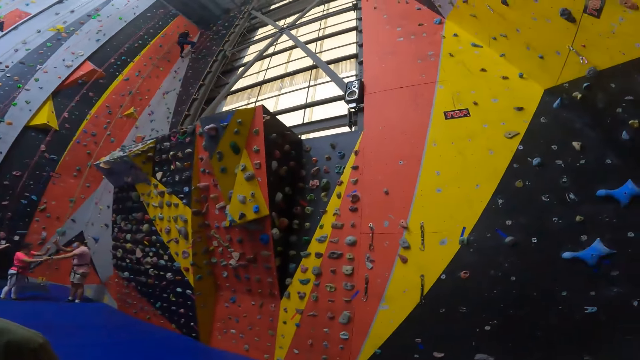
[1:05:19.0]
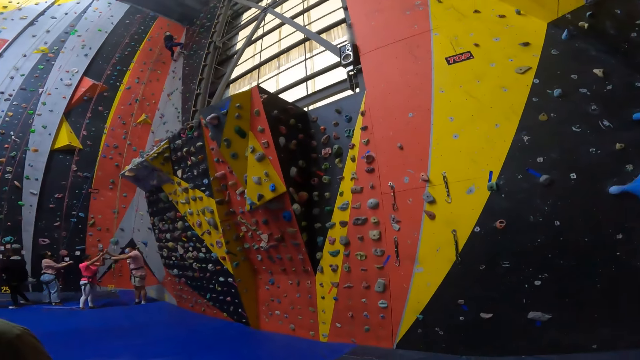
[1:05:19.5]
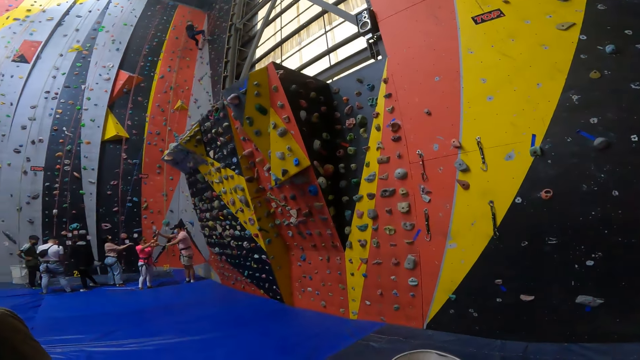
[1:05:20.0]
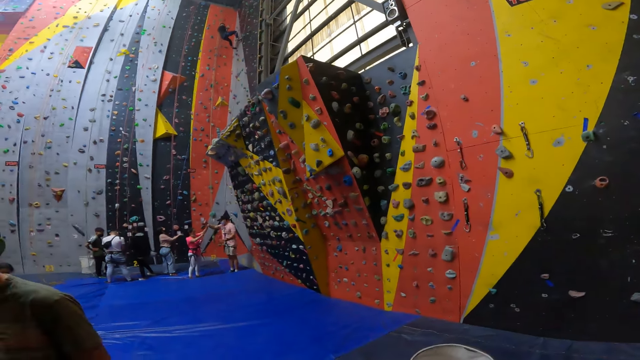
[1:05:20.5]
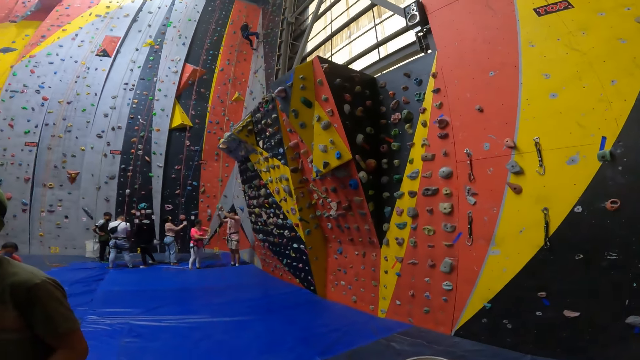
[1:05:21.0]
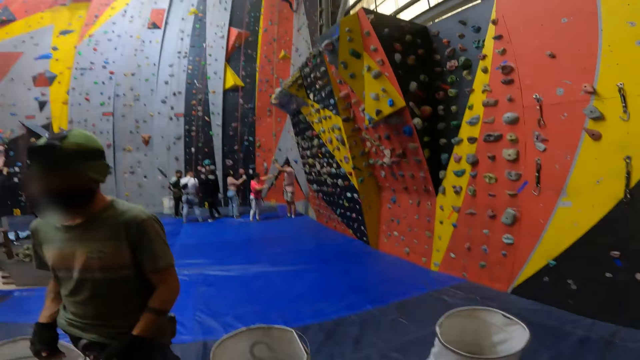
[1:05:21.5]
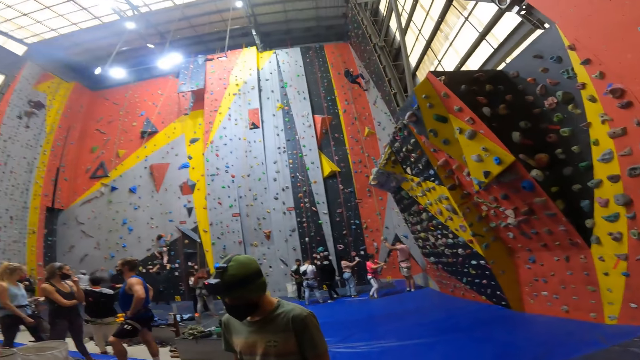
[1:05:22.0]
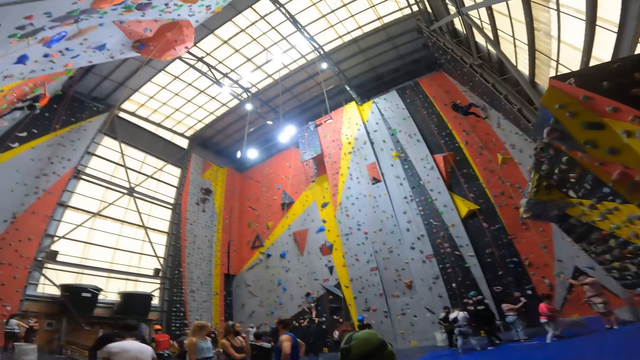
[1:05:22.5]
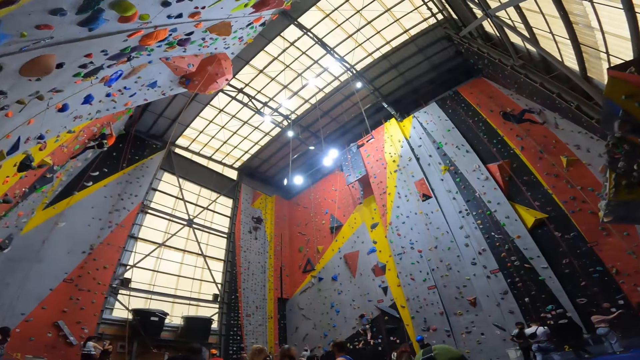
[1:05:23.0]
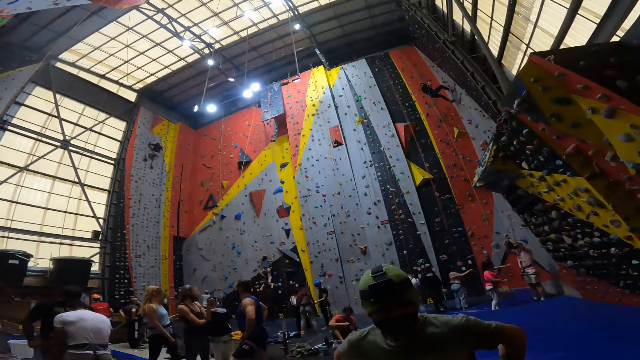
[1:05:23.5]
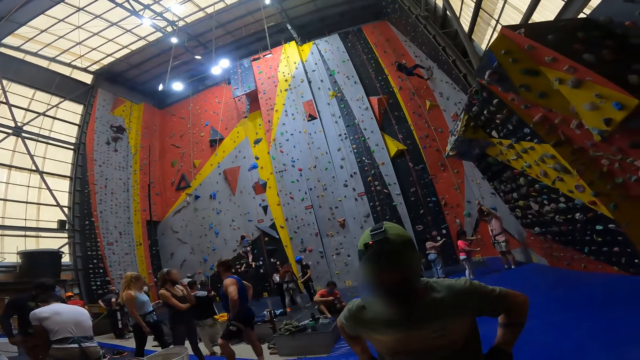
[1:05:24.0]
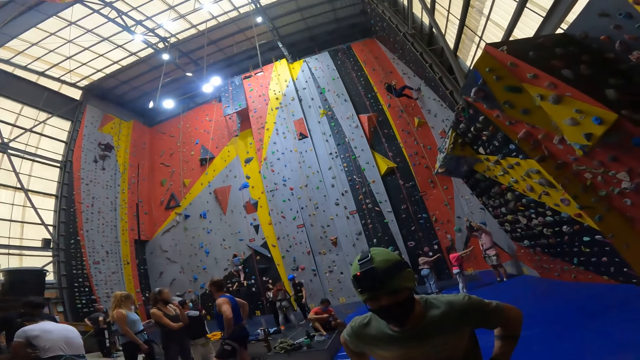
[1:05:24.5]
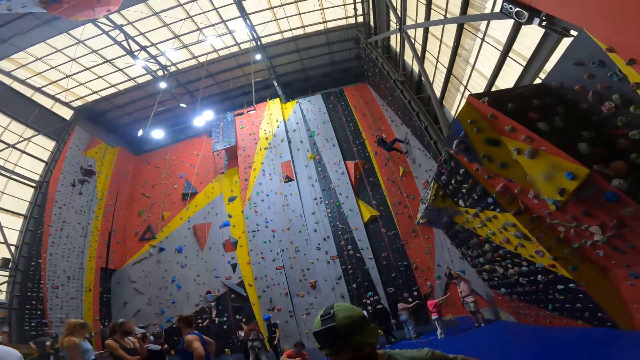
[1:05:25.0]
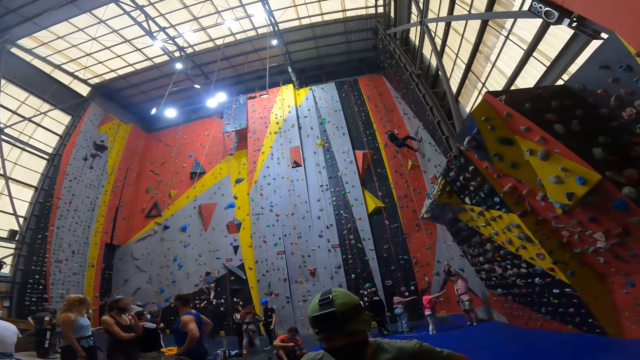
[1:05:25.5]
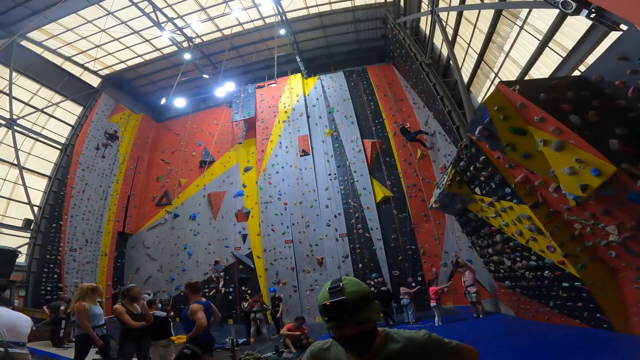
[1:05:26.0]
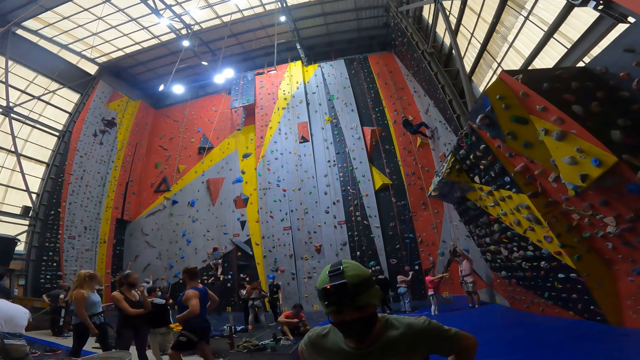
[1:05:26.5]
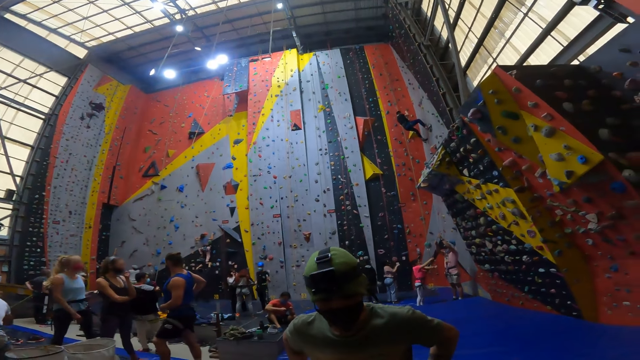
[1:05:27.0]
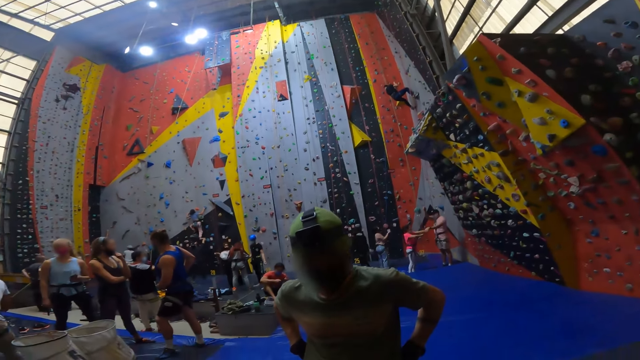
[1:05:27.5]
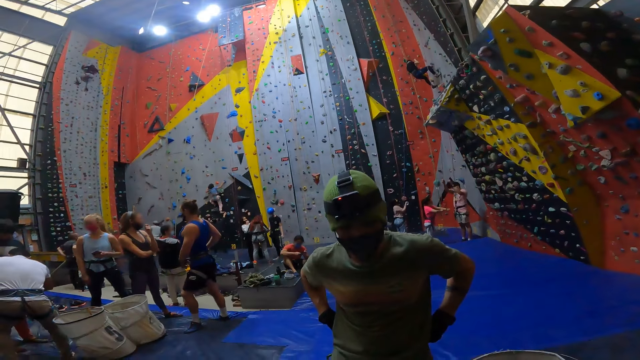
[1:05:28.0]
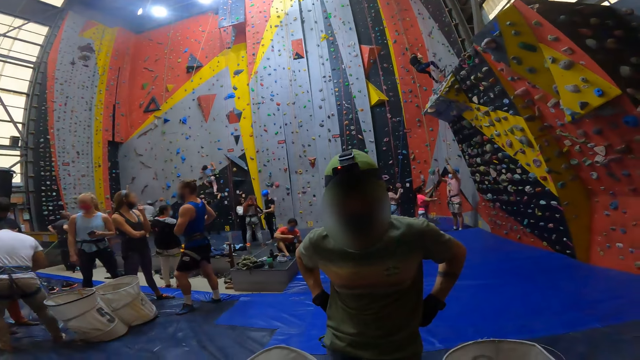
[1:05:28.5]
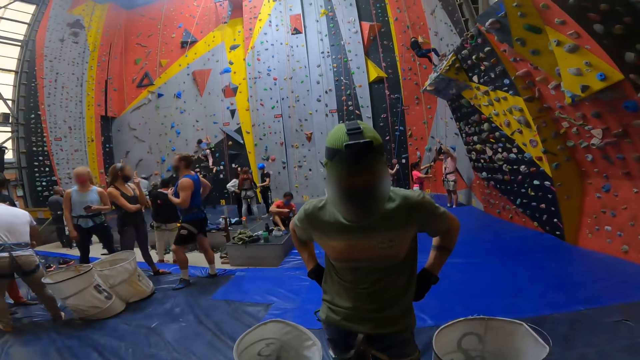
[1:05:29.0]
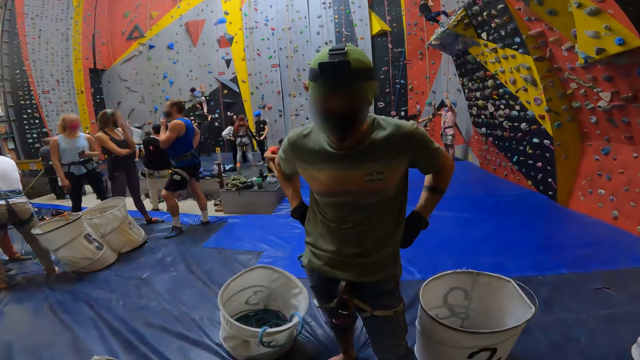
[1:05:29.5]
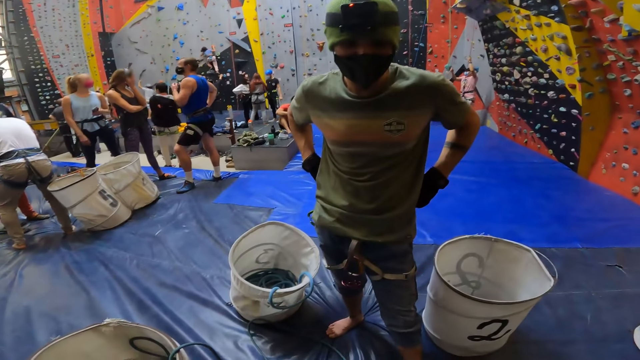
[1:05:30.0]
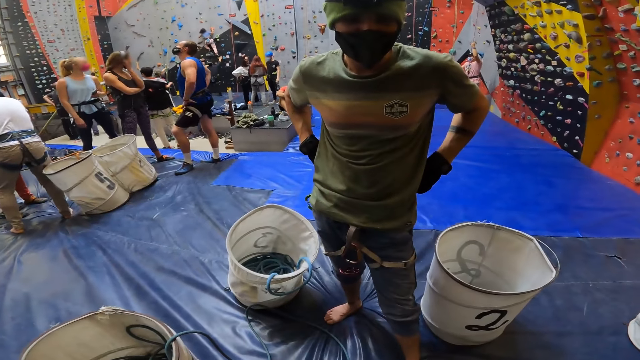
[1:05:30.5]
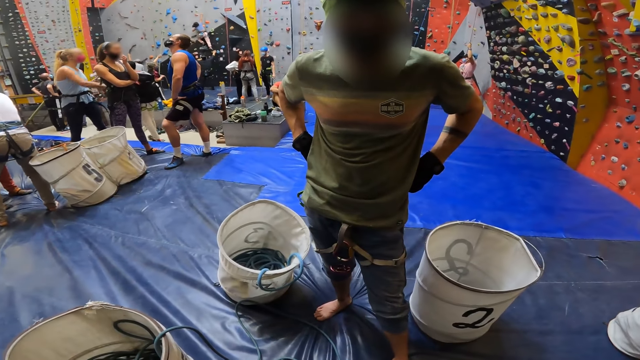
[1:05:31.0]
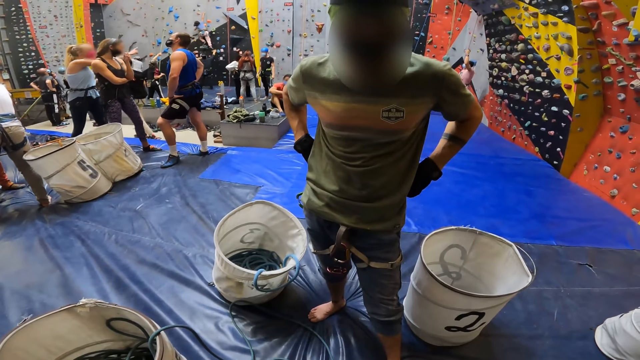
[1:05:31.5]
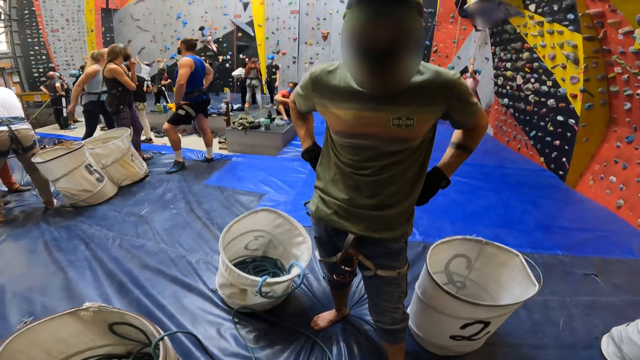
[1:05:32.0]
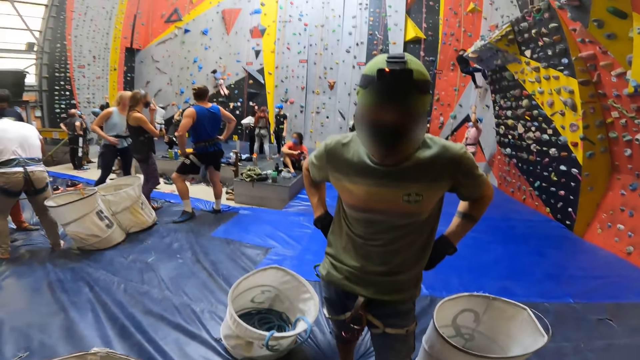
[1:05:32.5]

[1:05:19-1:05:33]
A person moves the rope. Another person interacts with the first person. A third person moves on the wall, ties the rope on the waist, and moves the hand on the face. A fourth person moves the rope. The third person moves the hand to the thigh. A fifth person talks to the third person.

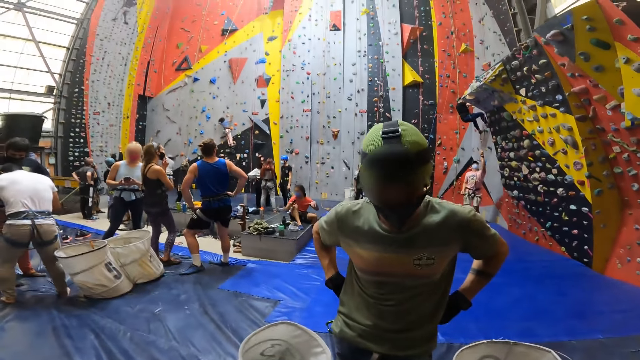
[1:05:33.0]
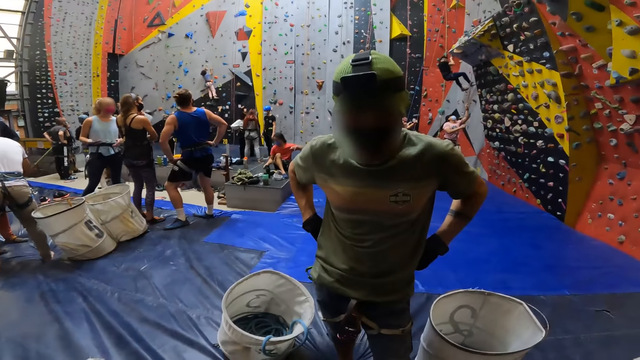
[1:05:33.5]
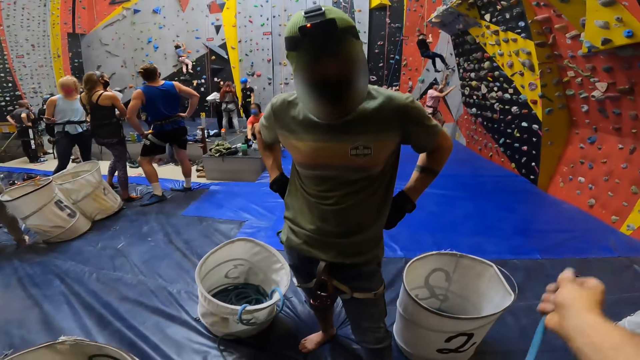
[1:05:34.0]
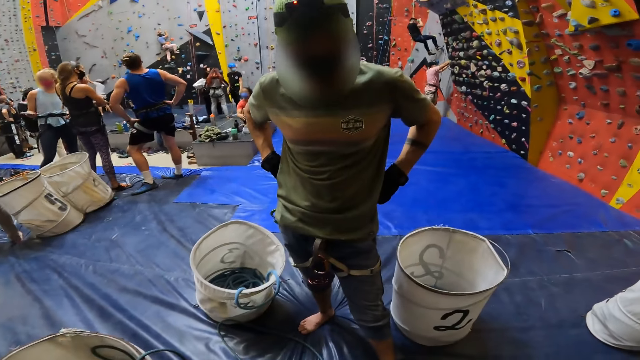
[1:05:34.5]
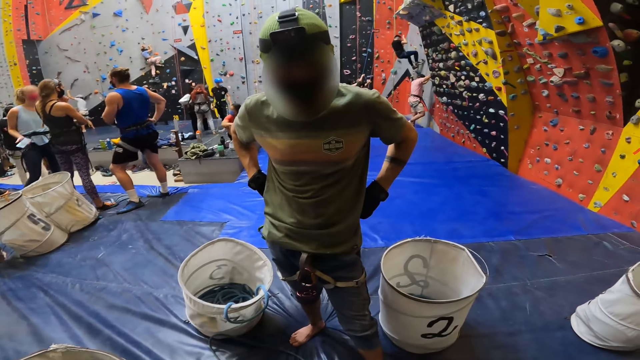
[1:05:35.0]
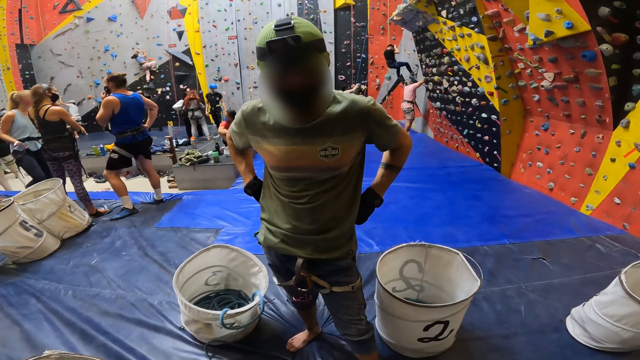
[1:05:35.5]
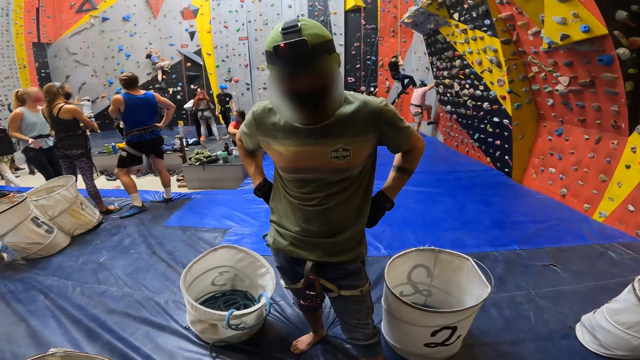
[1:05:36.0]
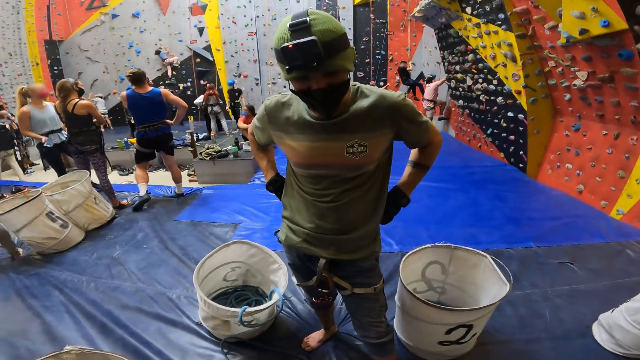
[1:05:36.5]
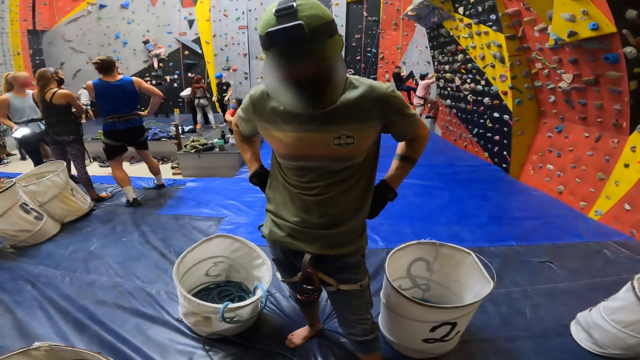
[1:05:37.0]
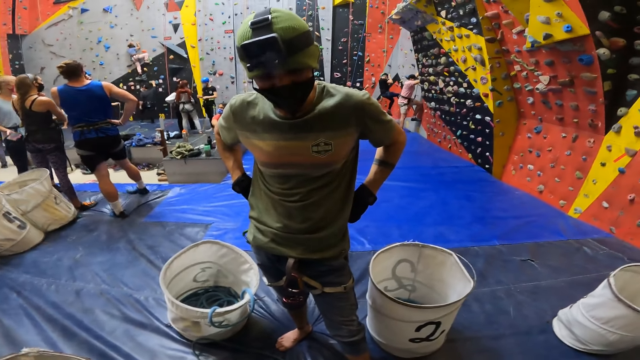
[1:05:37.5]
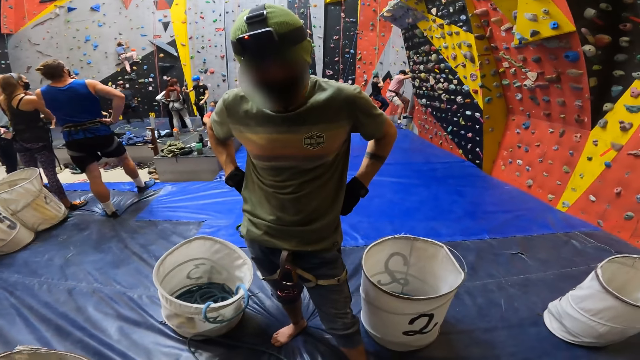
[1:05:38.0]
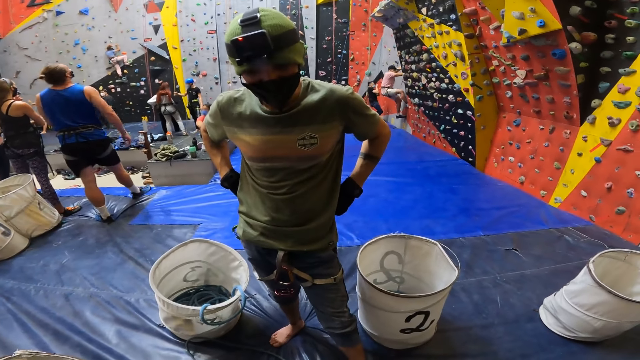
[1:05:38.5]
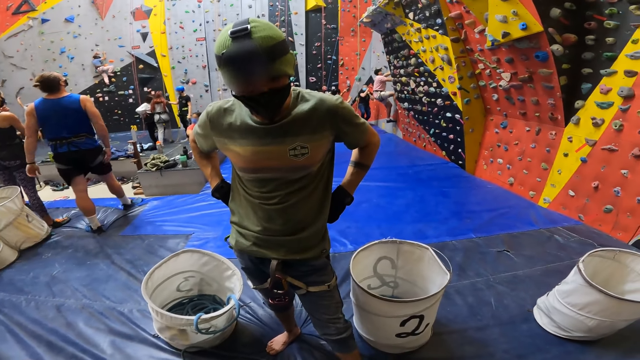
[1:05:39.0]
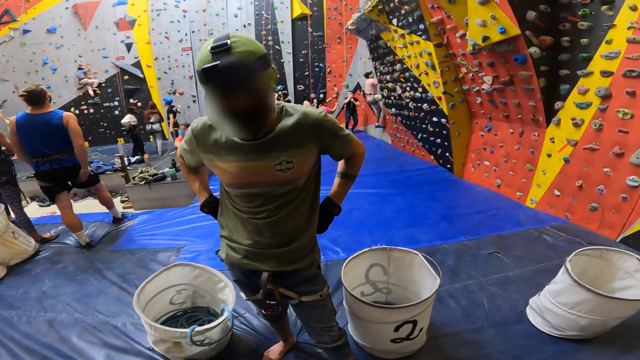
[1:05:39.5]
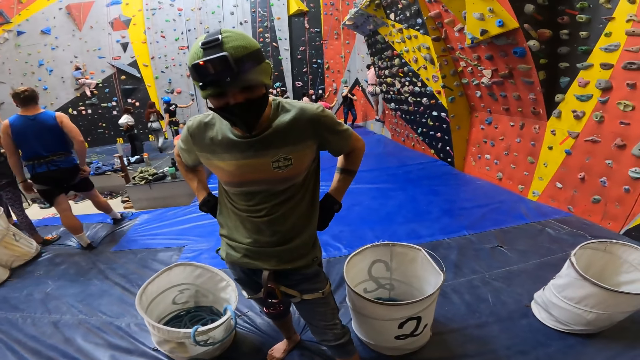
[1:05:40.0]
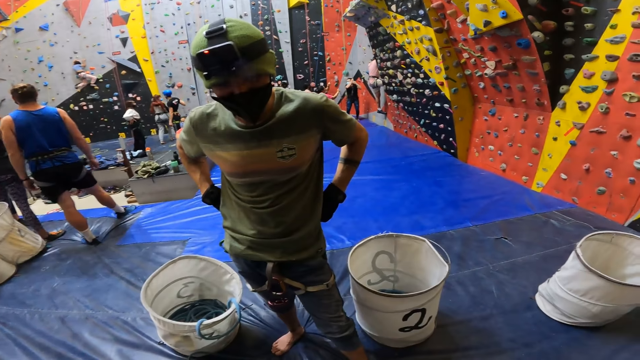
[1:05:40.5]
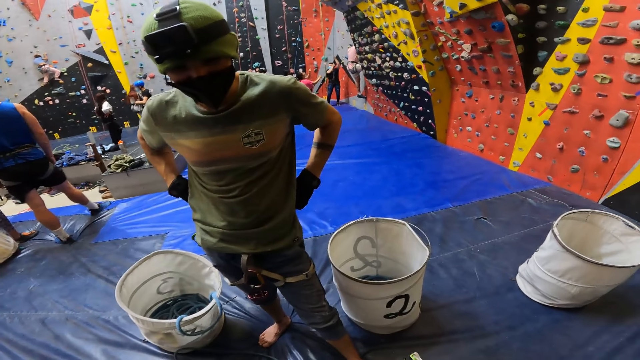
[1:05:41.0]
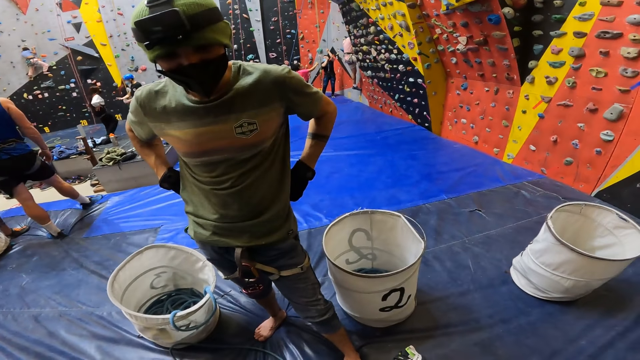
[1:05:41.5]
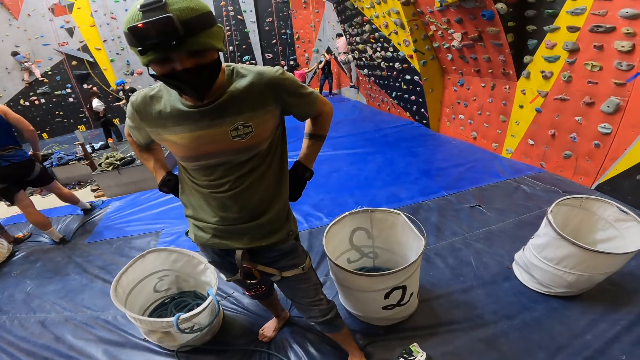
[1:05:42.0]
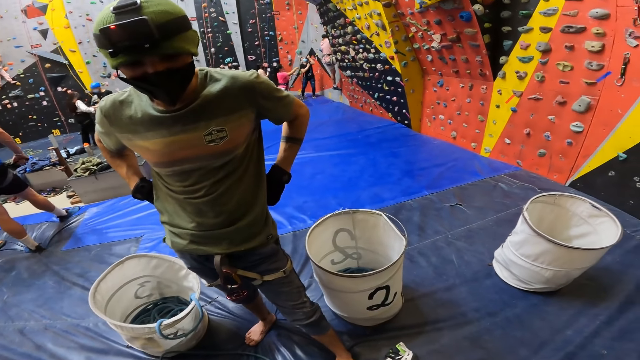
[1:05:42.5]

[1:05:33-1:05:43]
A person stares at the wall. The camera wearer touches the hose pipe. They move the rope. Another person climbs on the wall. A third person climbs on the wall. The first person moves the hand to the thigh. A fourth person walks to the wall. The second person pulls the rope. The camera wearer looks around.
